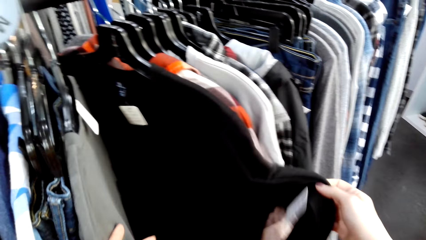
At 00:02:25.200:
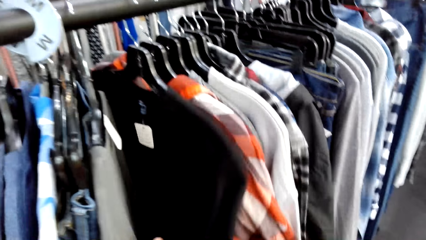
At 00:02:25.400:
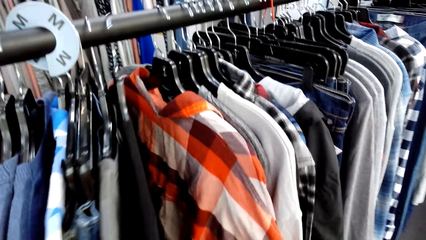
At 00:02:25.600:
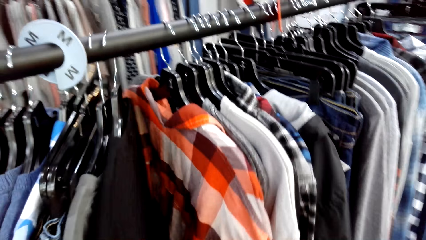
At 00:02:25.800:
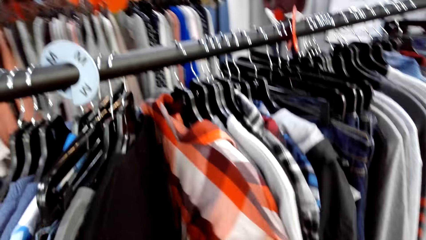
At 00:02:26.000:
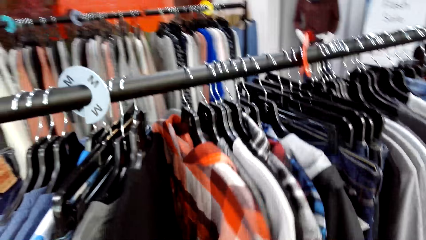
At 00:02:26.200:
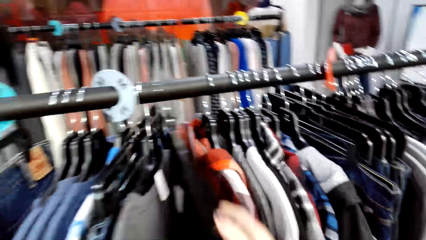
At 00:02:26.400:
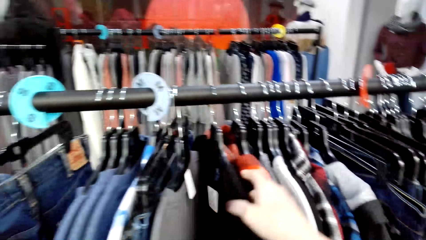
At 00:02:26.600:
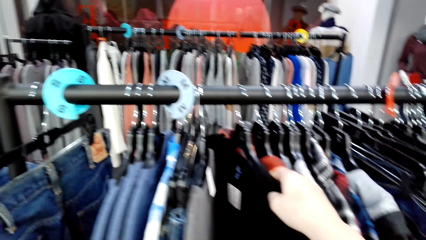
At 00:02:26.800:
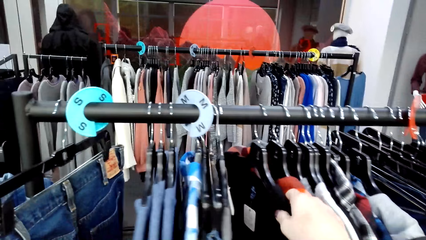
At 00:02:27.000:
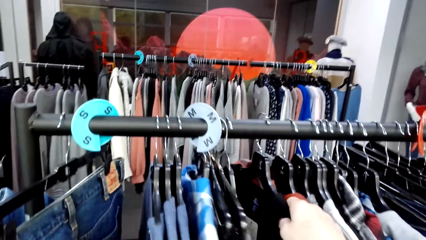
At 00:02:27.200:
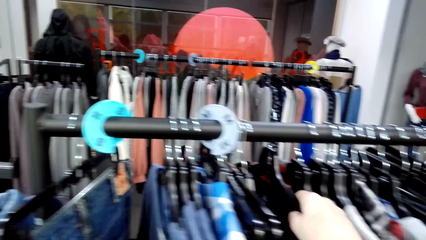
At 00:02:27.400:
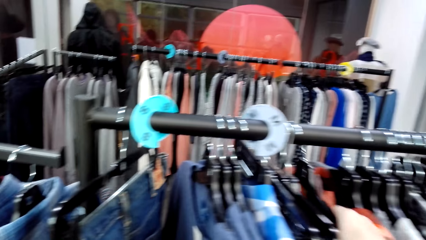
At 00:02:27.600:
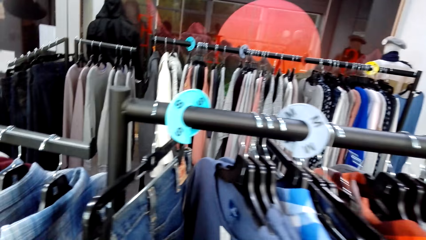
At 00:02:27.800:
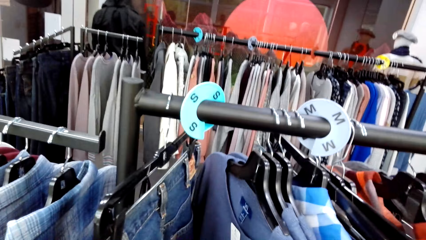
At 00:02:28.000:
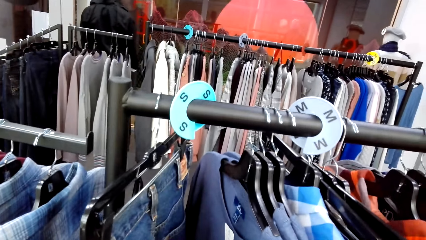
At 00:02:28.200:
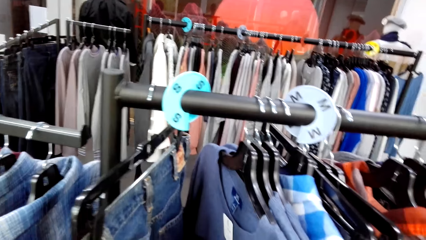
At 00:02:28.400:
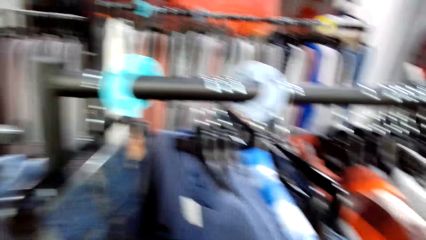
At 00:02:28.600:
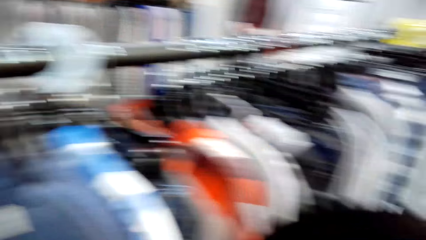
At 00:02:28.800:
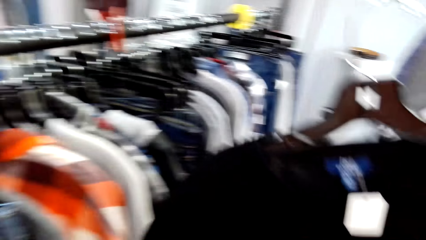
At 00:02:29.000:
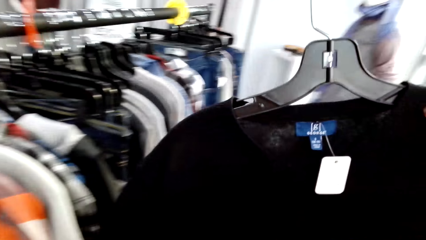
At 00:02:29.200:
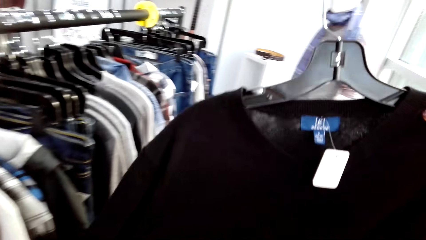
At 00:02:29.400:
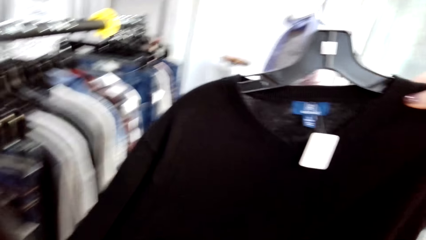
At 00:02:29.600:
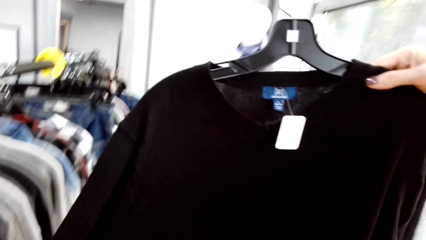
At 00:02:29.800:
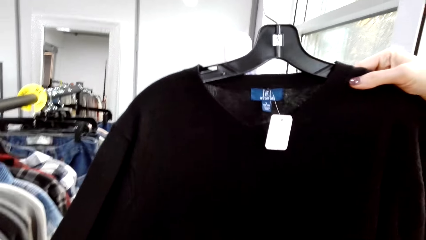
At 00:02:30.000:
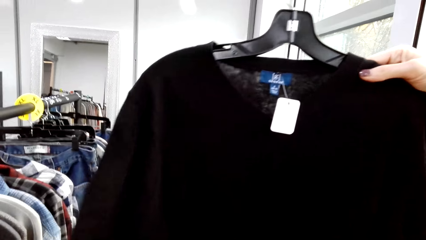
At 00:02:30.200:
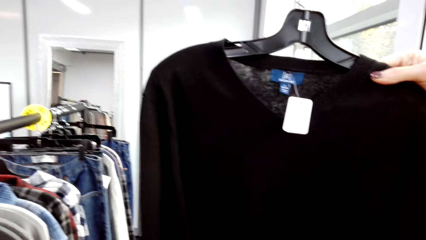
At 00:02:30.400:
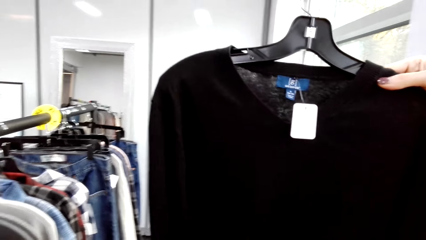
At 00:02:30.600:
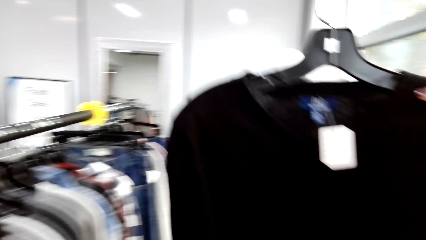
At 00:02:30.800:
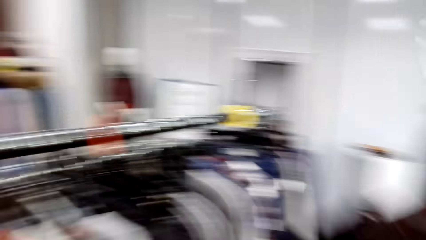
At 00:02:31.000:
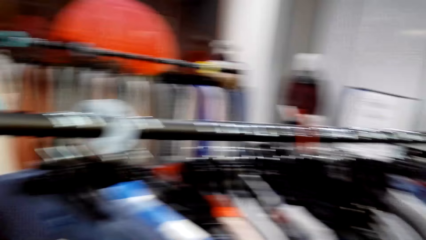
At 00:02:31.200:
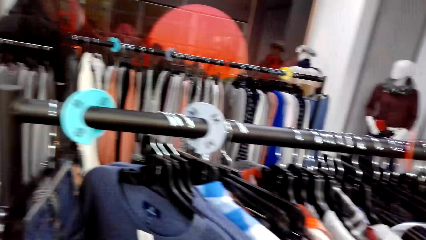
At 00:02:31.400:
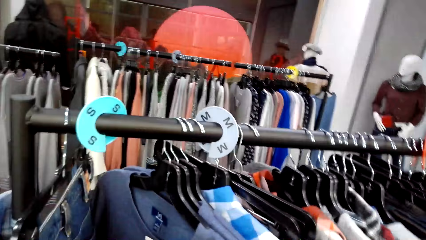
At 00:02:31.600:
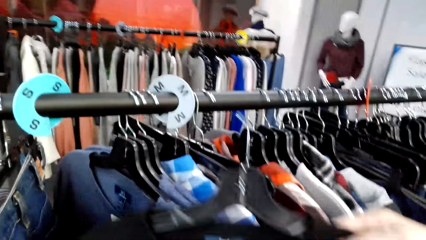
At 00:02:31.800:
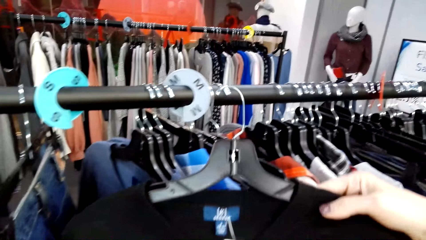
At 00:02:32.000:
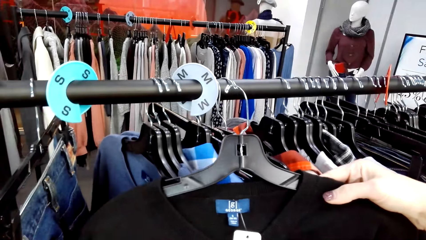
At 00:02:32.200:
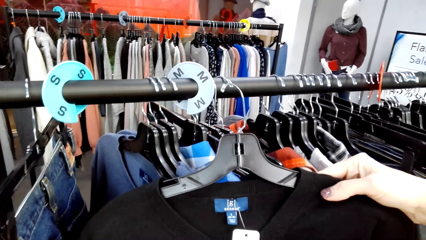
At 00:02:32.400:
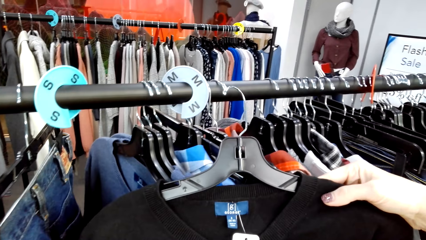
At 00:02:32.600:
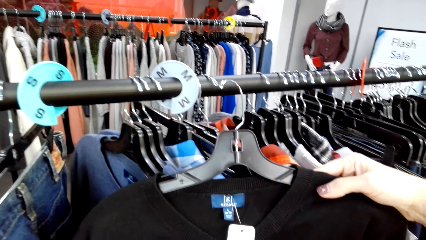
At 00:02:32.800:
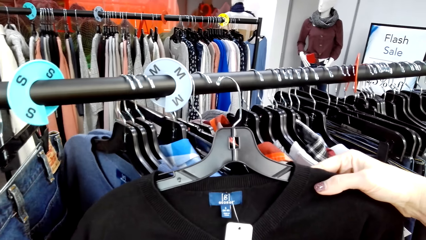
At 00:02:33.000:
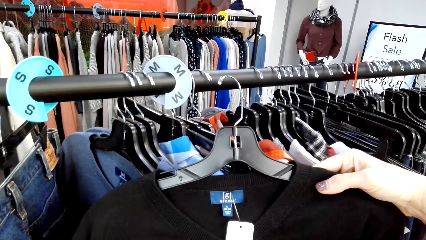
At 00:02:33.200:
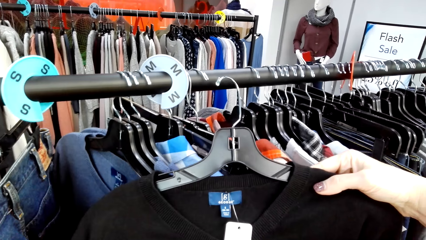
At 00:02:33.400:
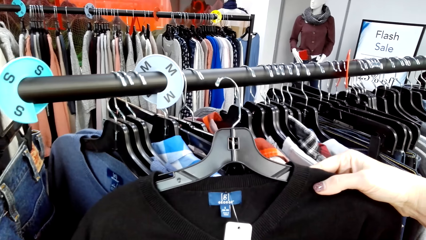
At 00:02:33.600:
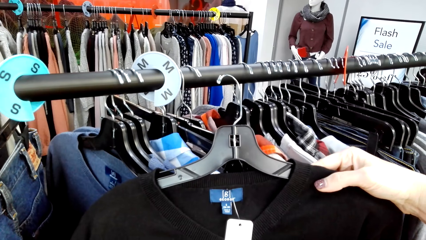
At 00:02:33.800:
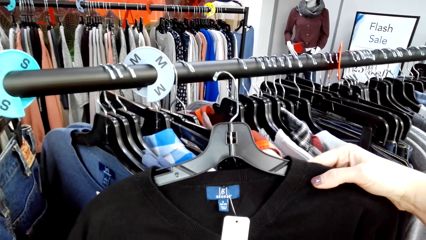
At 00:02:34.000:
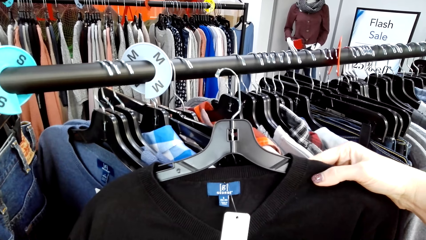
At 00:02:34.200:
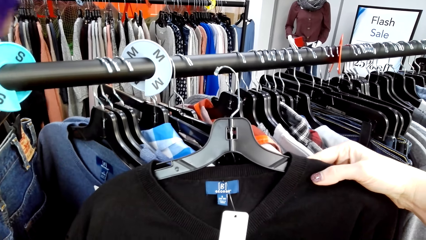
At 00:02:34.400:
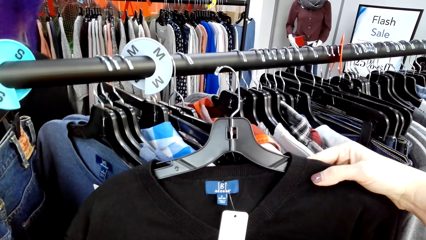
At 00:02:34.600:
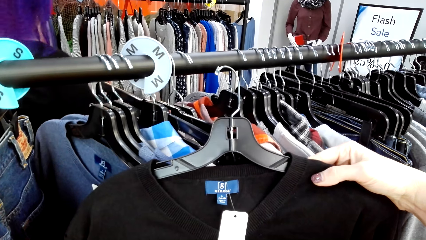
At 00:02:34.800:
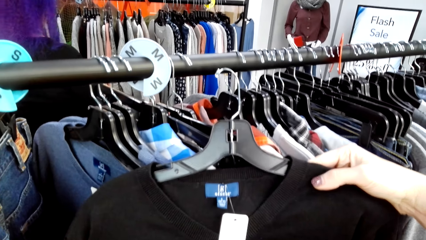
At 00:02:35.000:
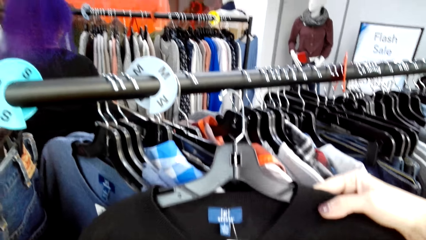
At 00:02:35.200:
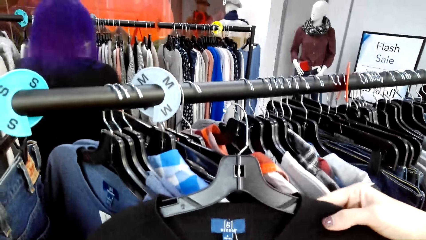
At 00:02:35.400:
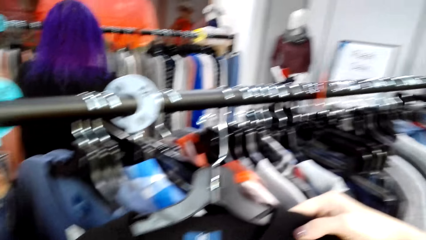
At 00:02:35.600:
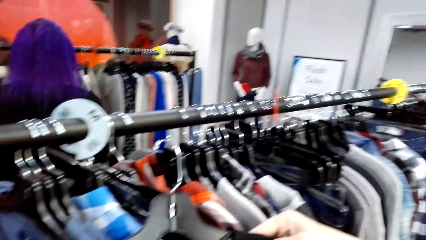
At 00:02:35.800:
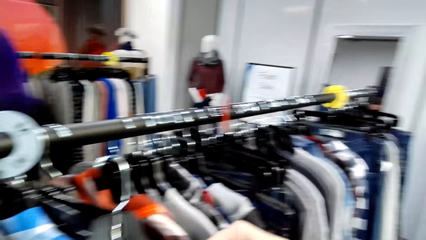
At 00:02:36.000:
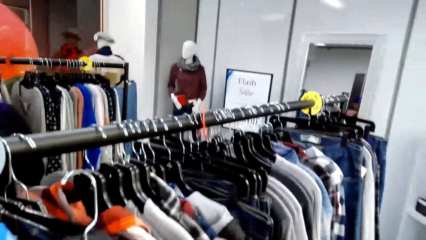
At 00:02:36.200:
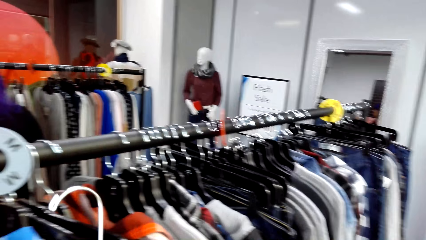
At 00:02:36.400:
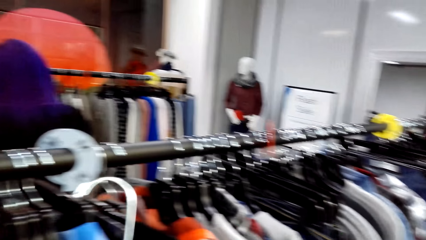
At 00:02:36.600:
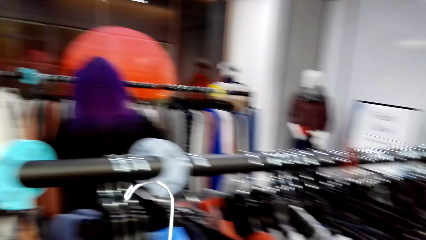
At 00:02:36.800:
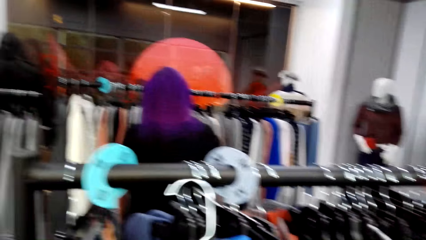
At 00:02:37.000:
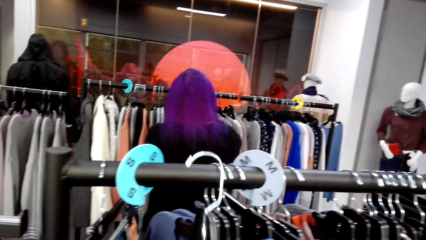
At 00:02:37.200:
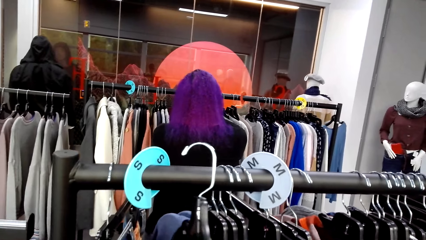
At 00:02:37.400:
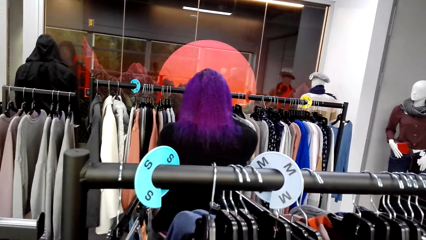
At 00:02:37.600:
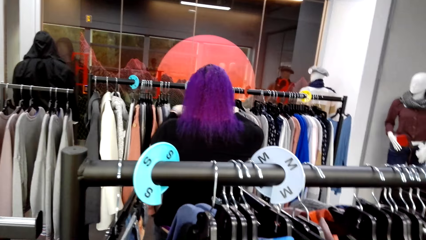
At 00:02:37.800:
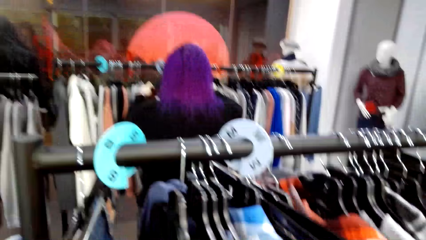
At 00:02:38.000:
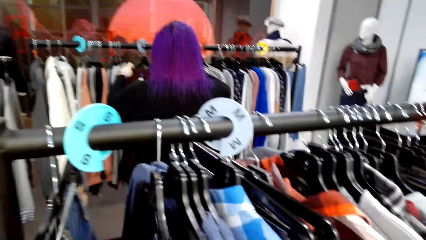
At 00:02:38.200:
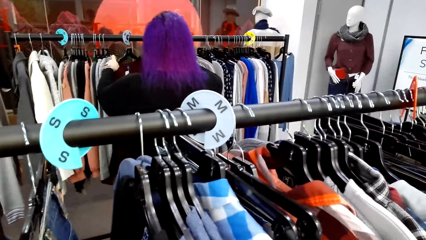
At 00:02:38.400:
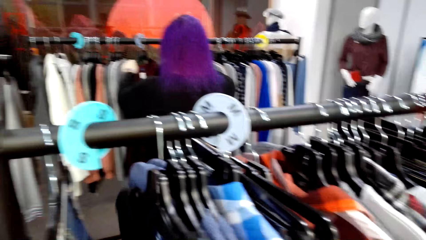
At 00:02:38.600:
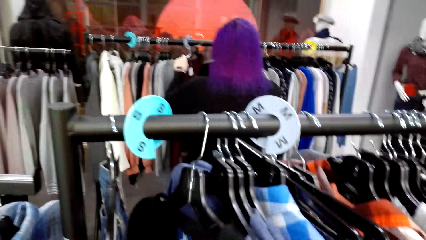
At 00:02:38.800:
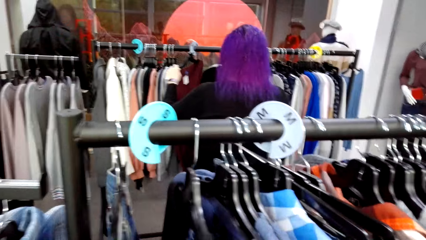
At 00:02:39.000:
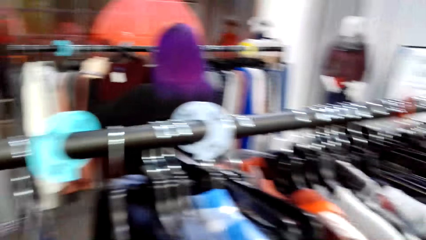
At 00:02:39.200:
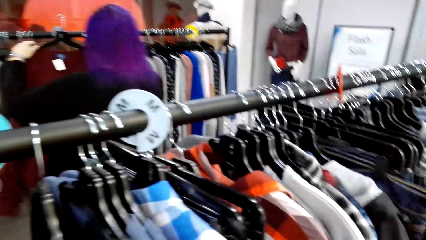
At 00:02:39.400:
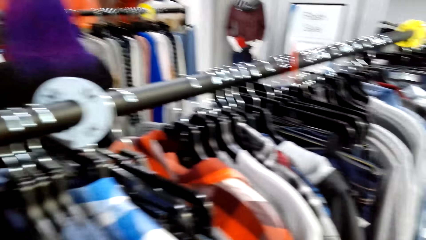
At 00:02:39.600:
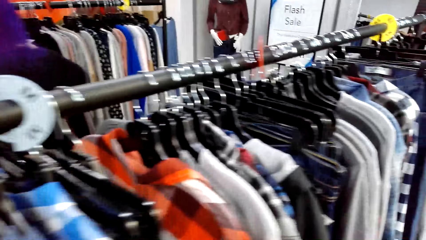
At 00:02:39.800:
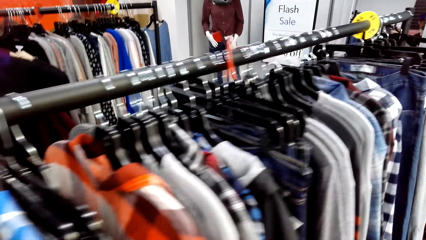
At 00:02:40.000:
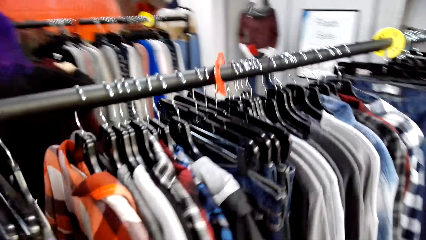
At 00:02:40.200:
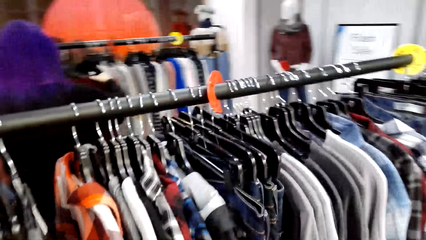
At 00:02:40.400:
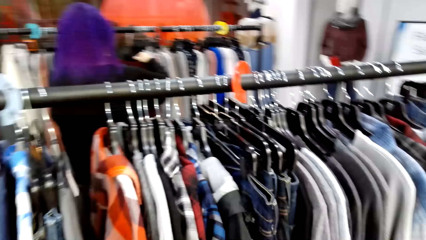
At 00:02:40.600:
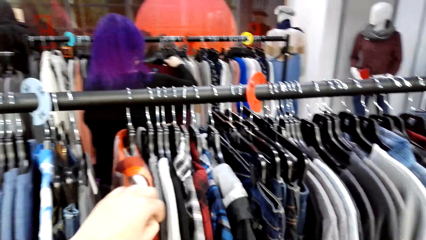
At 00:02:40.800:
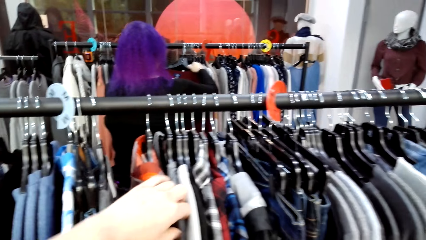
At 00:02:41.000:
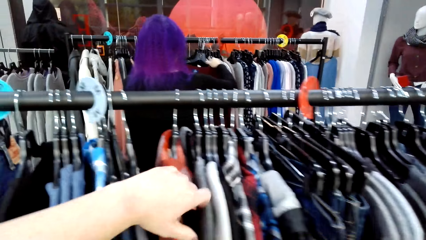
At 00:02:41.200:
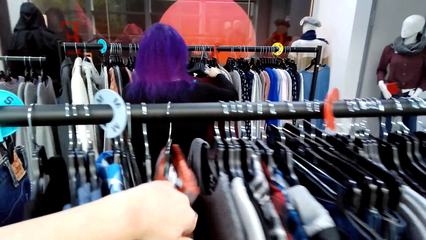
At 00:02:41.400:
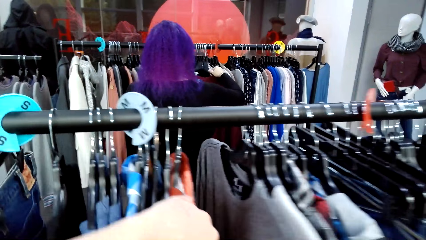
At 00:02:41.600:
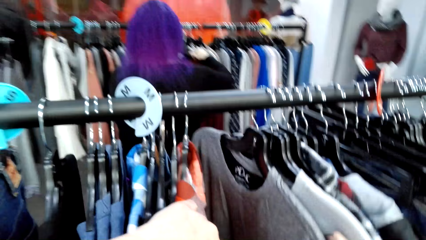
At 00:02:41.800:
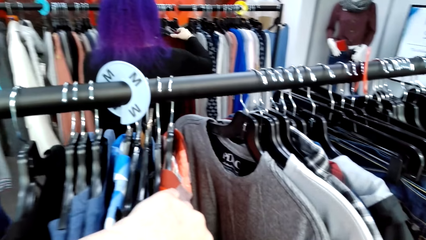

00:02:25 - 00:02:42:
The camera wearer unhangs the cloth from the rail. They lift the cloth. They look at the cloth. A lady moves around. The camera wearer hangs the cloth on the rail. The lady looks at the clothes and moves the clothes. The camera wearer moves the clothes.
